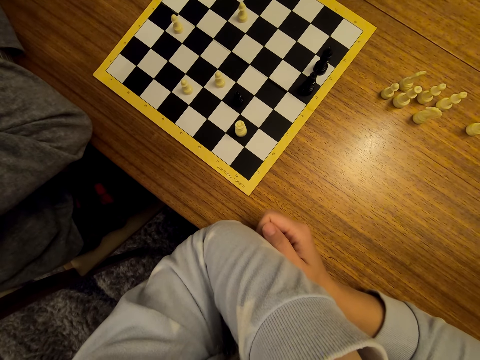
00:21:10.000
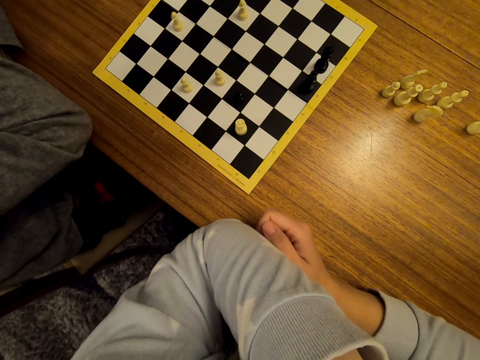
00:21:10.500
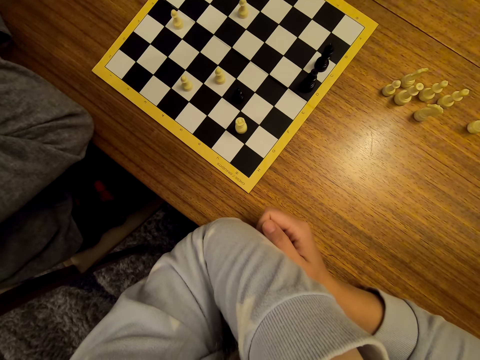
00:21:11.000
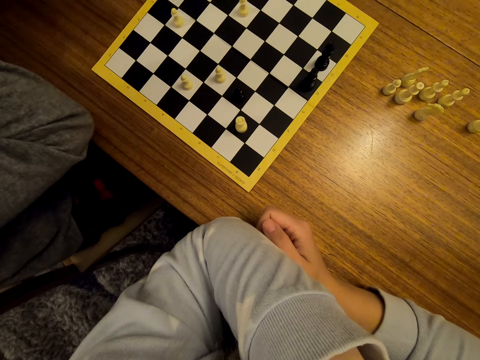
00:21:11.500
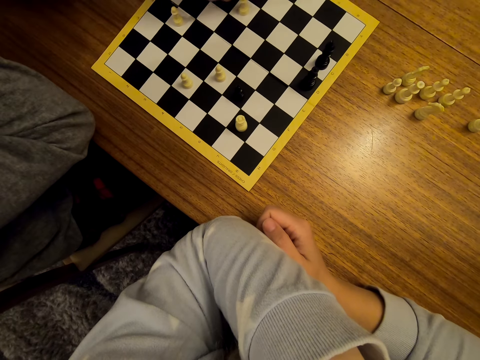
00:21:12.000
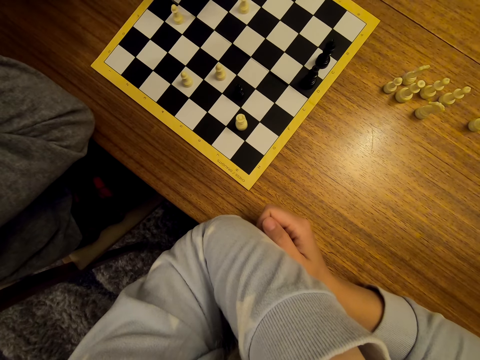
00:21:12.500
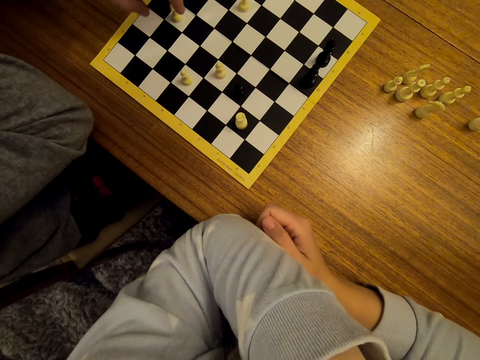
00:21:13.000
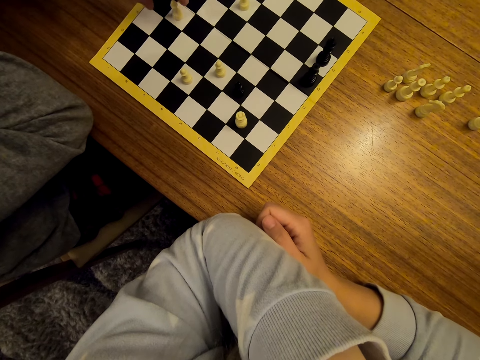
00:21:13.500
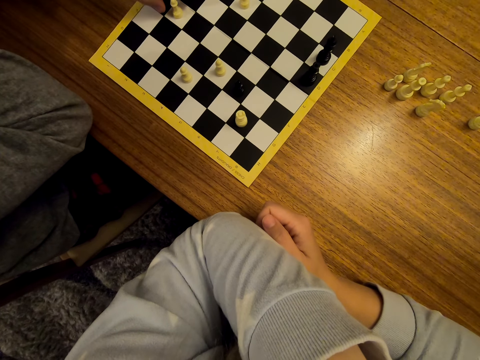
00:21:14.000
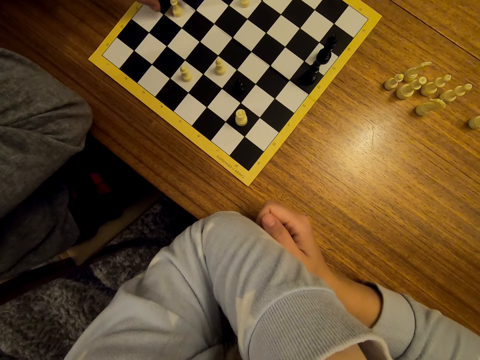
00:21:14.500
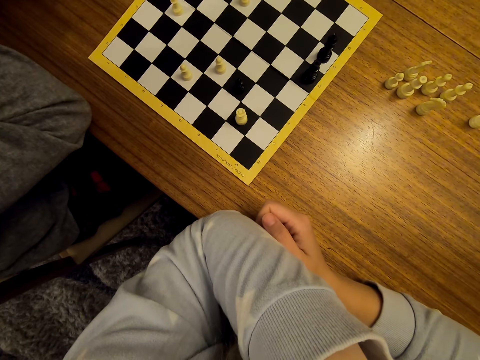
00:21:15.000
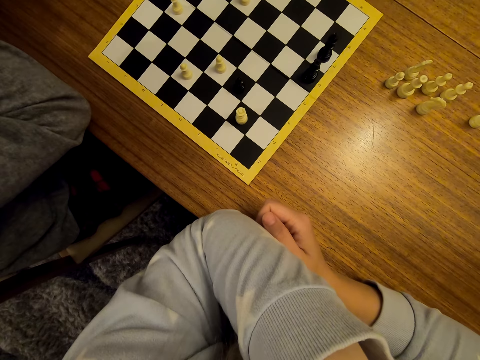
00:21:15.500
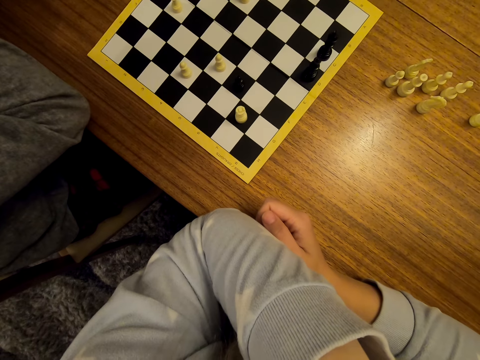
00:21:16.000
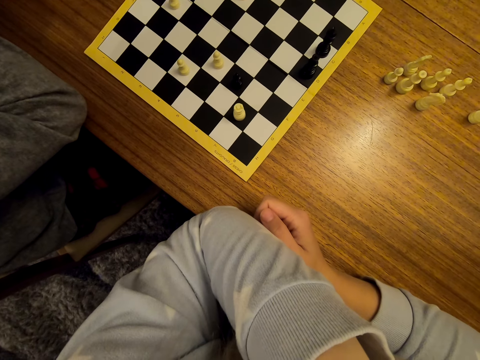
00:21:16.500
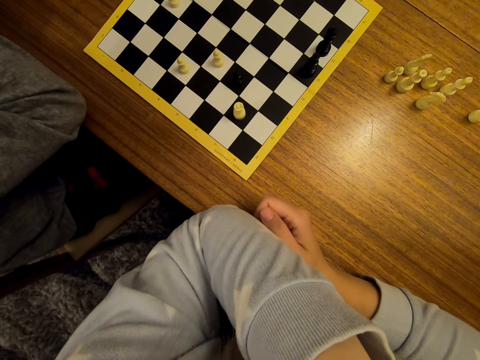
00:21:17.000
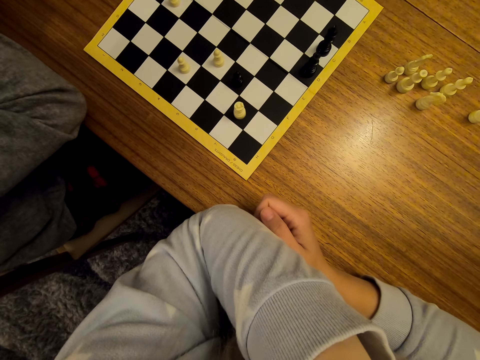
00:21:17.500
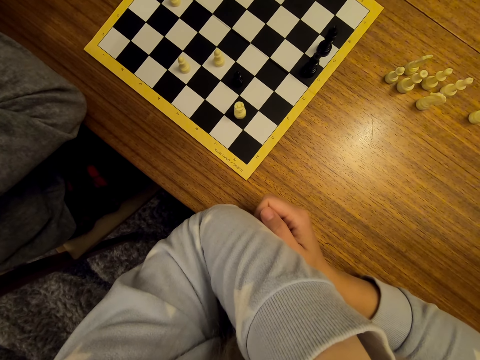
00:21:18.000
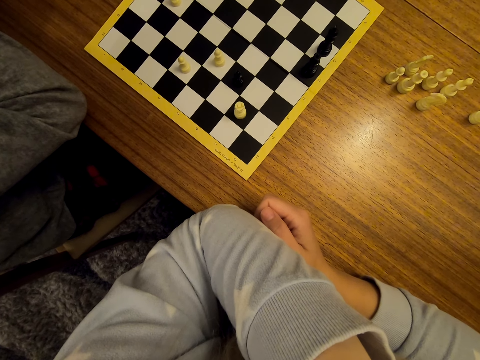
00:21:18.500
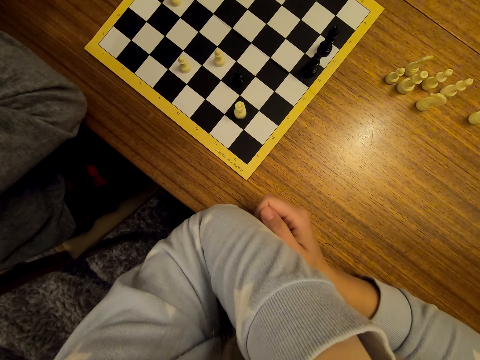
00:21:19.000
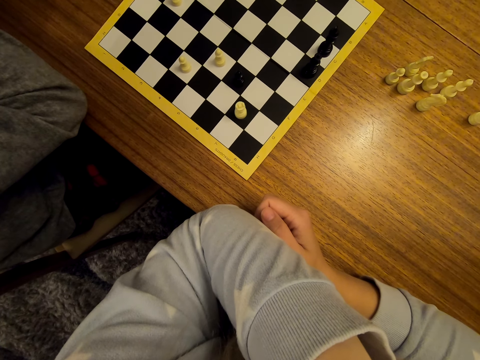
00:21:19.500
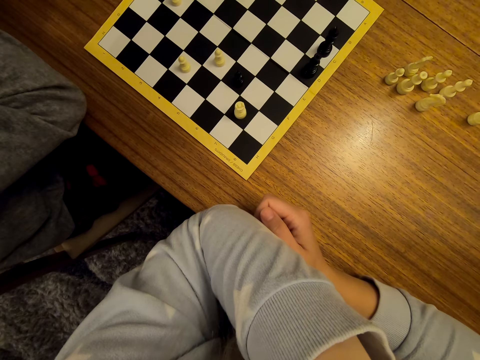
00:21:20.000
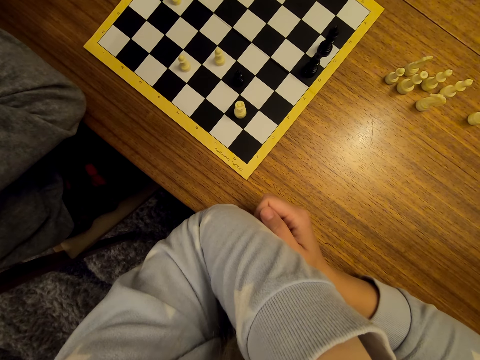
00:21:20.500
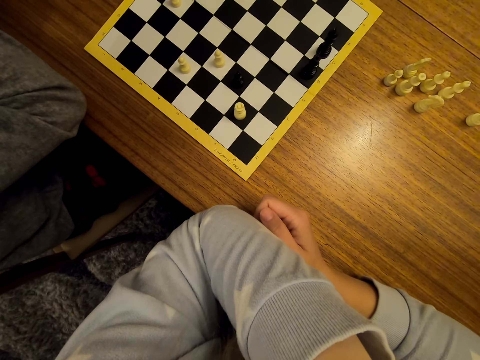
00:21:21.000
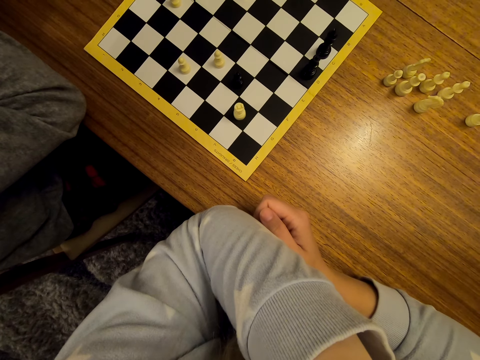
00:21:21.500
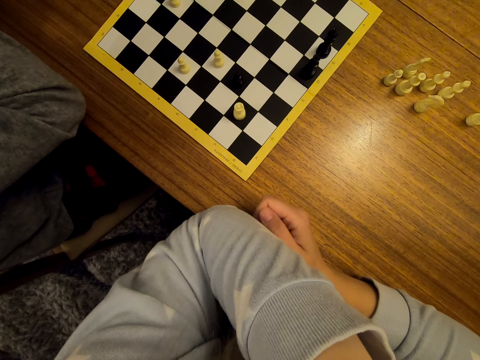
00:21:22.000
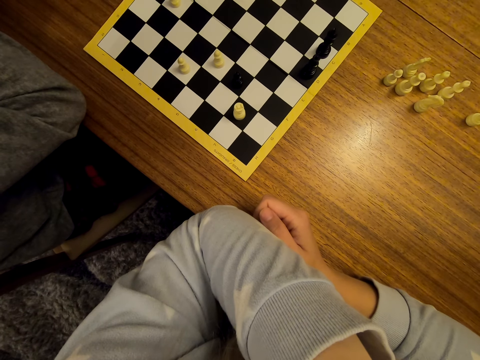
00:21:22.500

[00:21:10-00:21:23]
A man shifts a chess piece on the chess board. The man stares at the chess on the table.

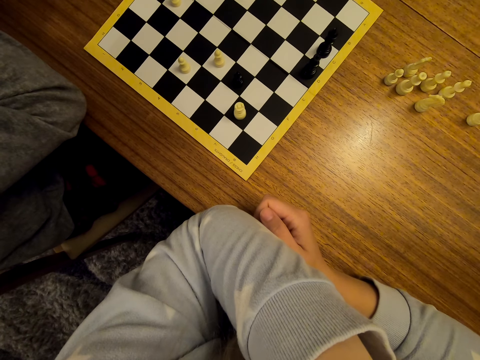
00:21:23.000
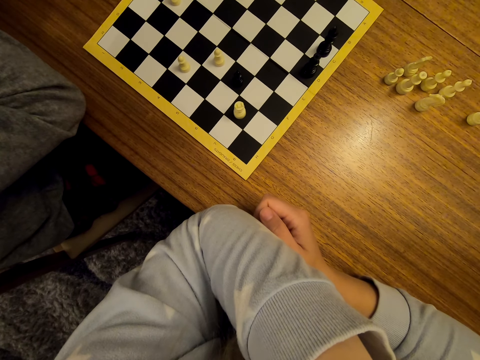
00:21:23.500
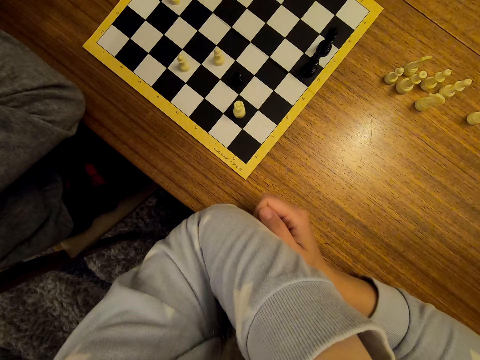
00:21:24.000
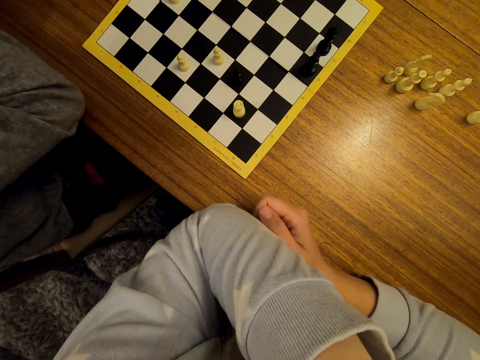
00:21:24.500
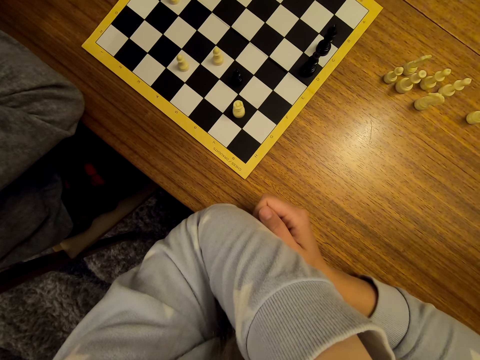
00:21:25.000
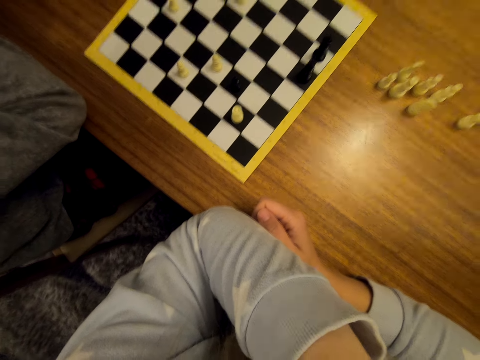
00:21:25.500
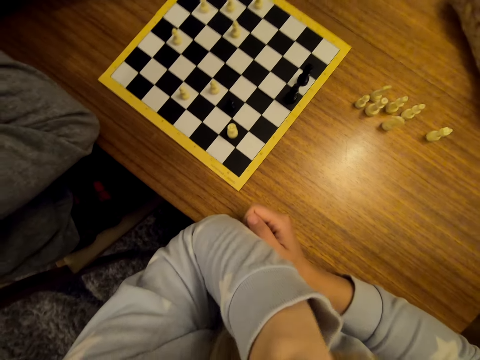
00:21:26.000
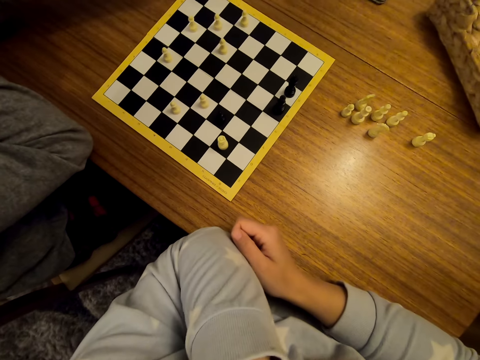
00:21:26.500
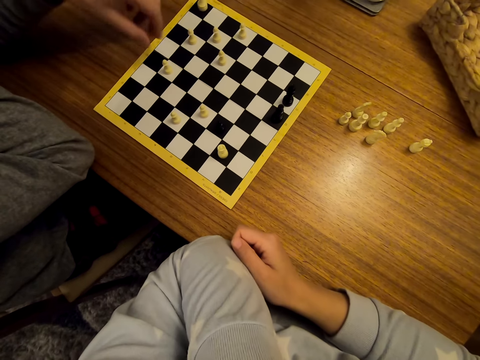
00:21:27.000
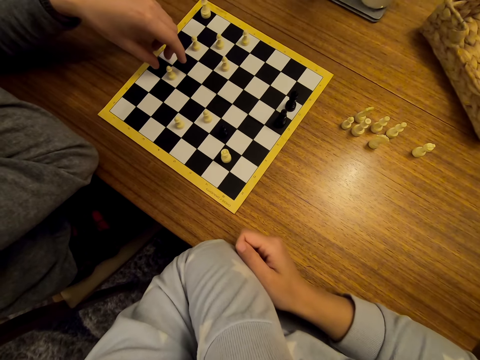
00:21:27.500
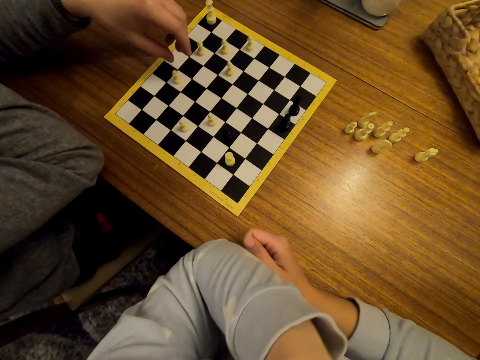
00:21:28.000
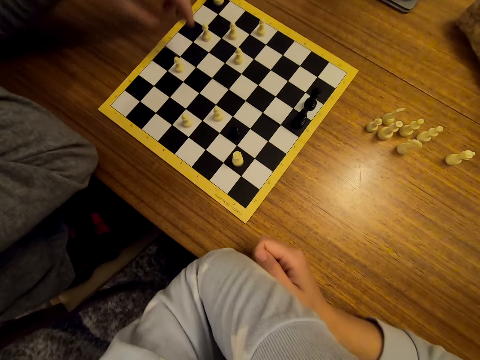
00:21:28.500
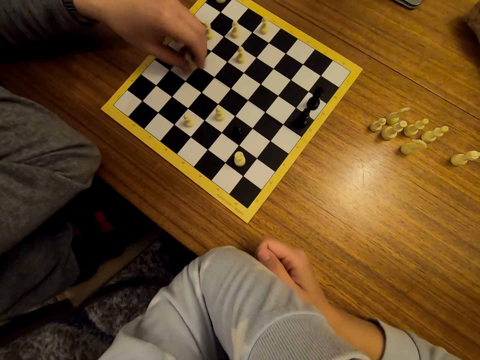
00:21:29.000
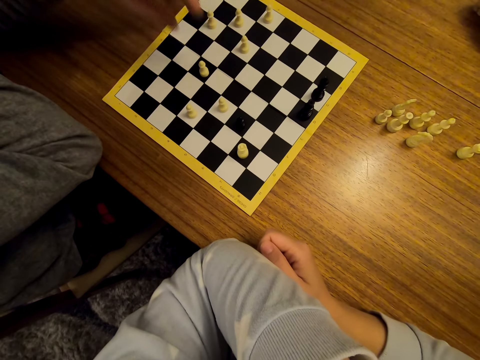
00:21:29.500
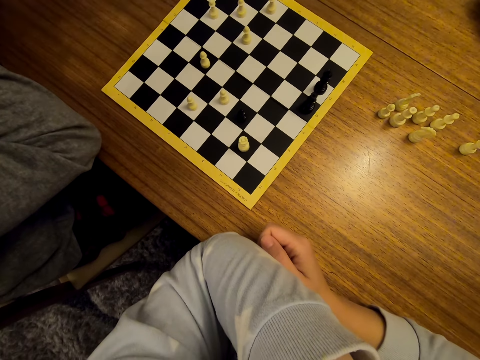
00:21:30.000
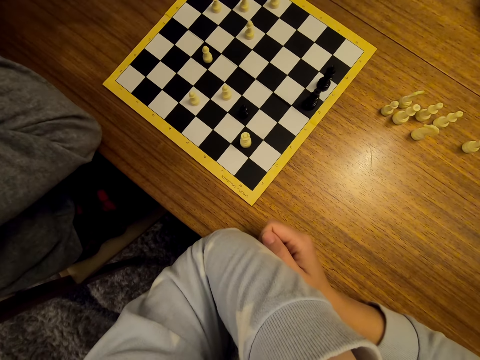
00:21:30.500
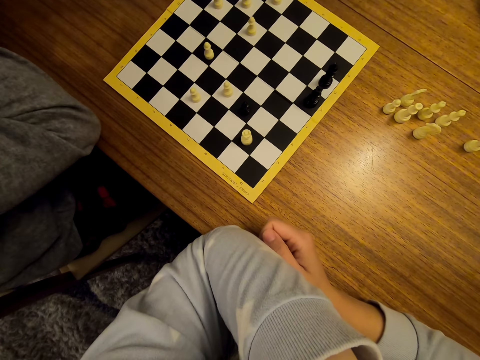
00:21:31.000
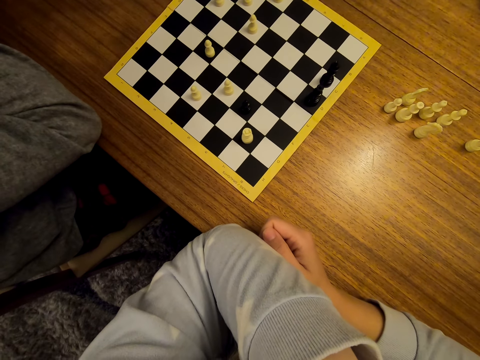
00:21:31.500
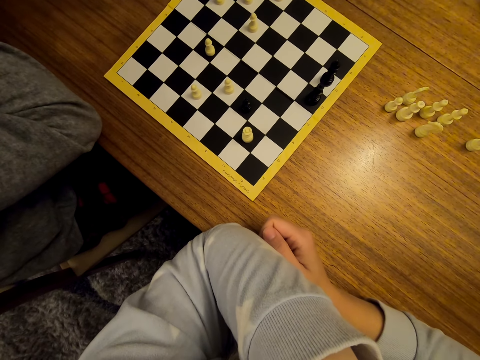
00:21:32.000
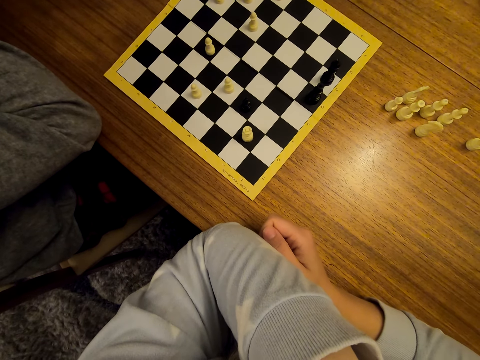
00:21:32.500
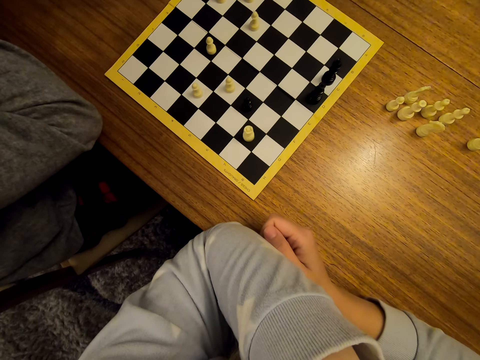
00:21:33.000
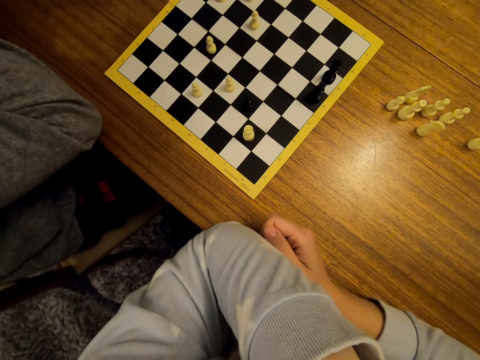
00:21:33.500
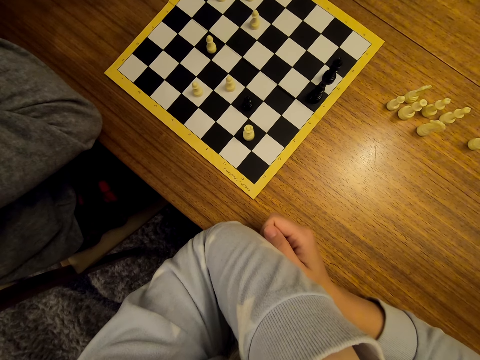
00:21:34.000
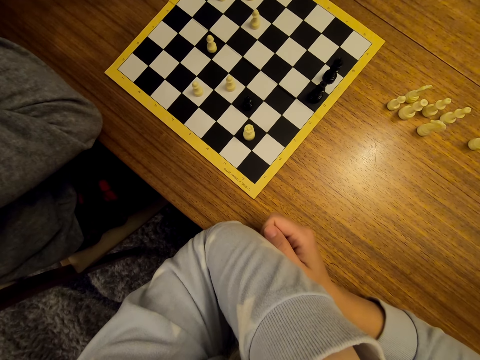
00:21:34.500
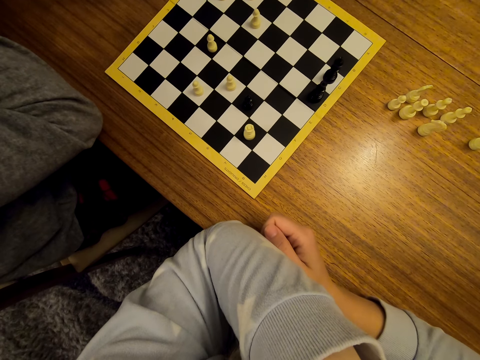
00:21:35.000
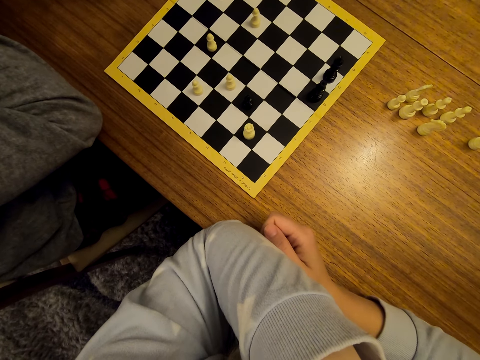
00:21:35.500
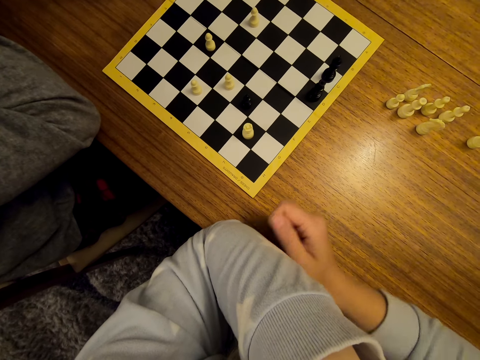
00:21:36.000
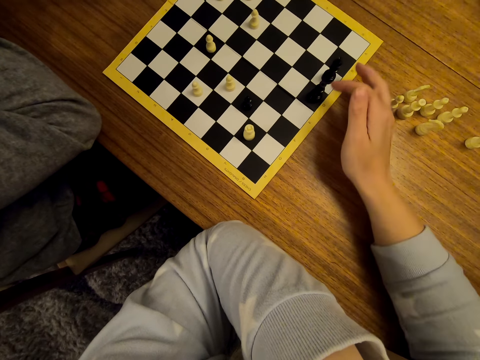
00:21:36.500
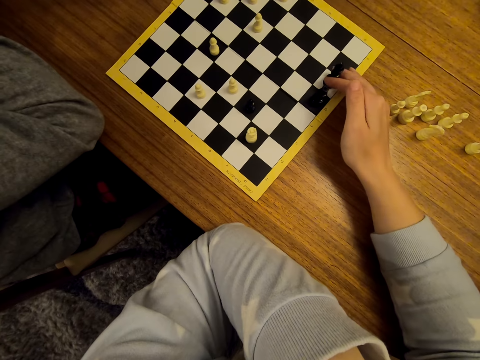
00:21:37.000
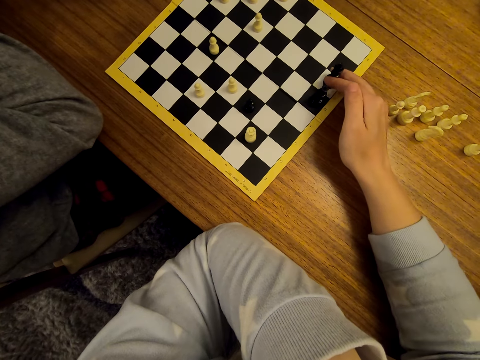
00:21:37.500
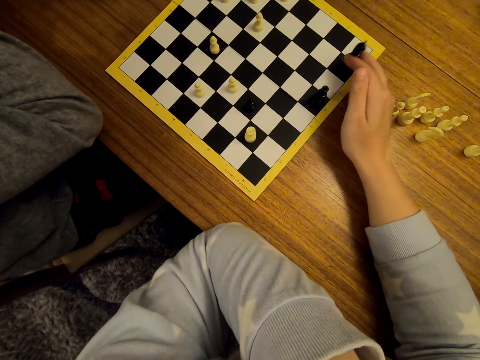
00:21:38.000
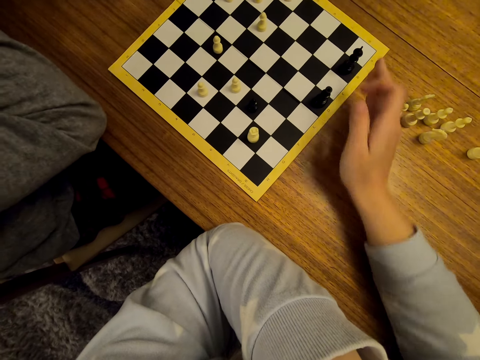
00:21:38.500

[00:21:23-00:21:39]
The camera wearer converses with a man. The man shifts a chess piece on the chess board. The man stares at the chess on the table. The camera wearer stares at the chess on the table. They shift a chess piece on the chess board.
